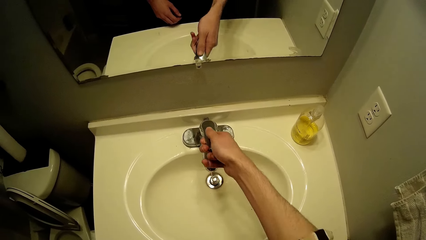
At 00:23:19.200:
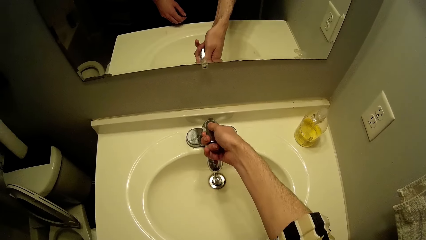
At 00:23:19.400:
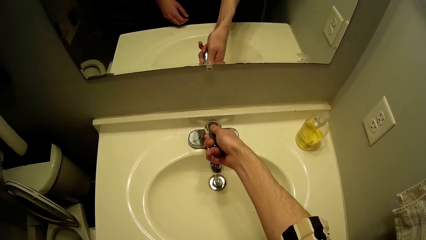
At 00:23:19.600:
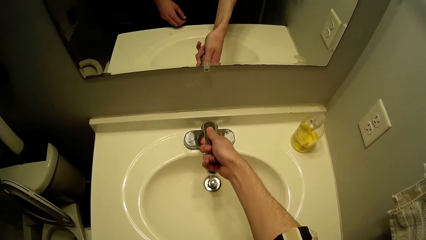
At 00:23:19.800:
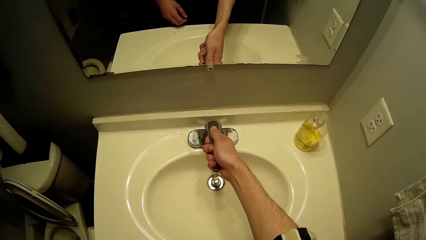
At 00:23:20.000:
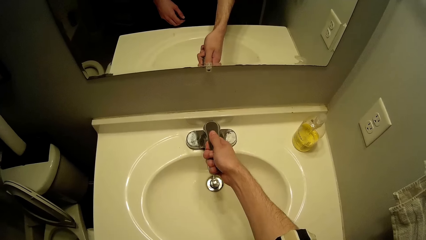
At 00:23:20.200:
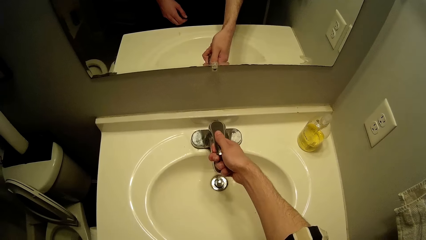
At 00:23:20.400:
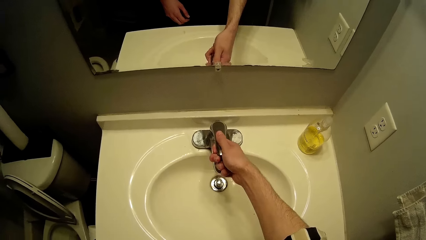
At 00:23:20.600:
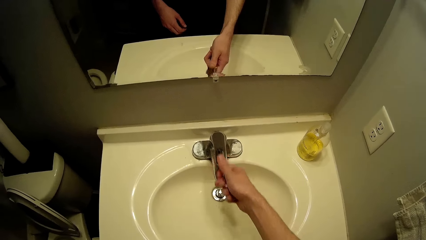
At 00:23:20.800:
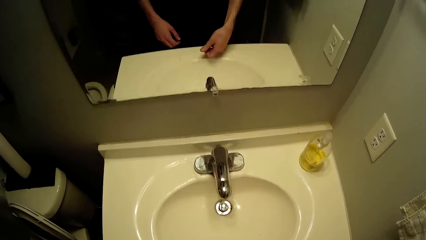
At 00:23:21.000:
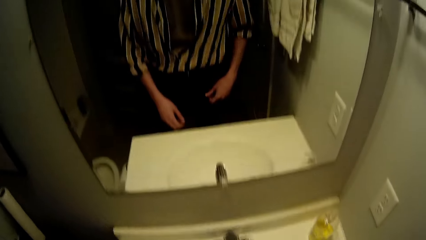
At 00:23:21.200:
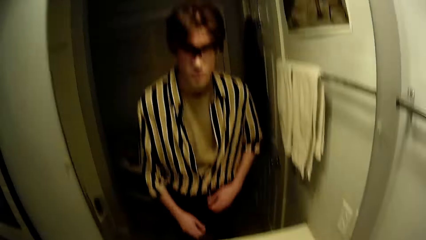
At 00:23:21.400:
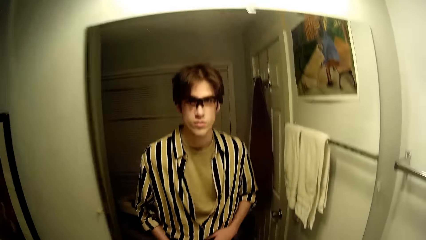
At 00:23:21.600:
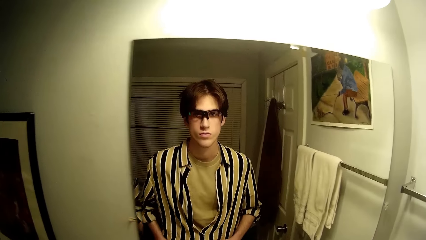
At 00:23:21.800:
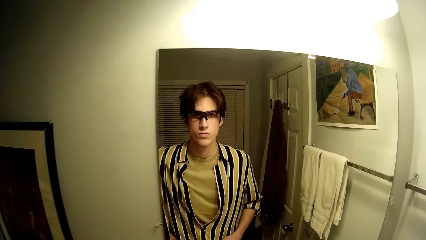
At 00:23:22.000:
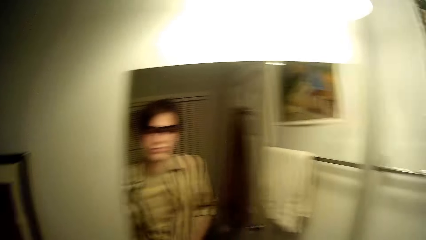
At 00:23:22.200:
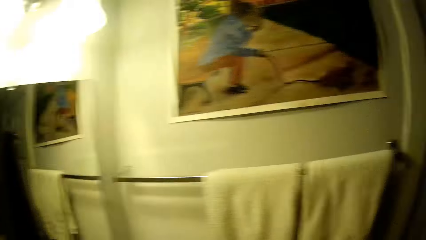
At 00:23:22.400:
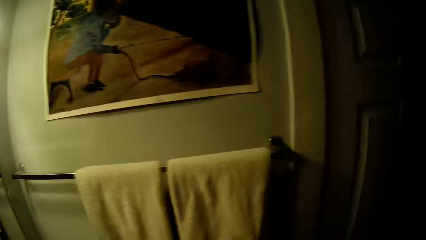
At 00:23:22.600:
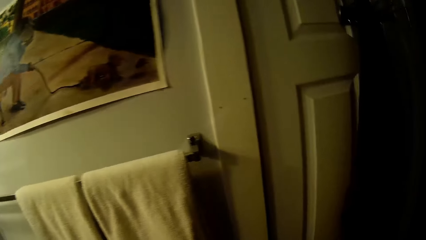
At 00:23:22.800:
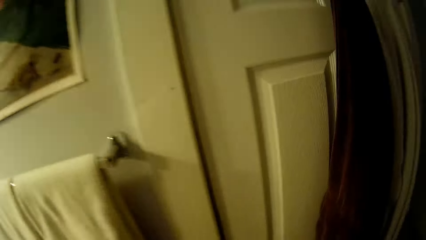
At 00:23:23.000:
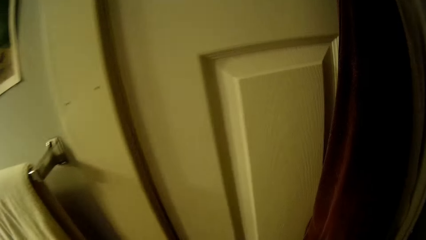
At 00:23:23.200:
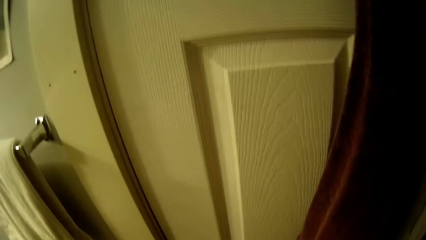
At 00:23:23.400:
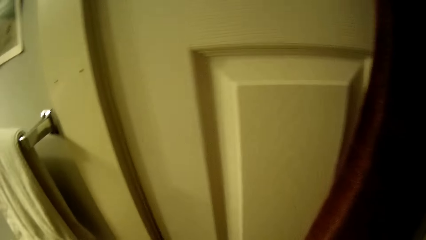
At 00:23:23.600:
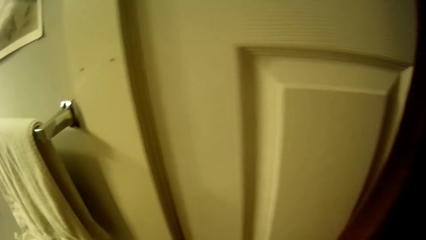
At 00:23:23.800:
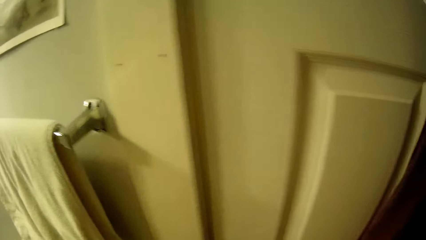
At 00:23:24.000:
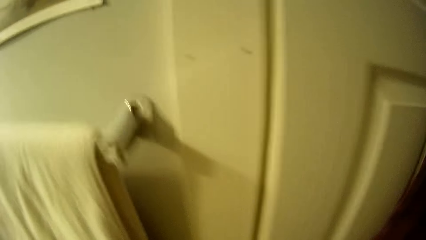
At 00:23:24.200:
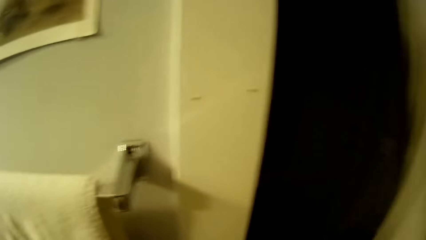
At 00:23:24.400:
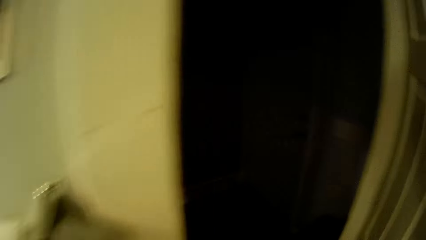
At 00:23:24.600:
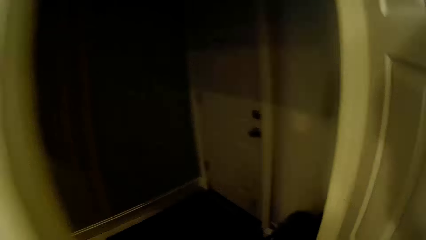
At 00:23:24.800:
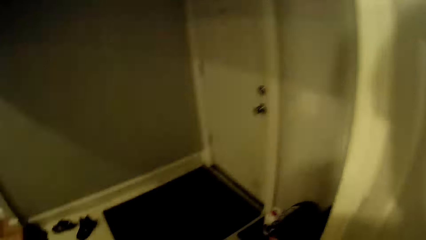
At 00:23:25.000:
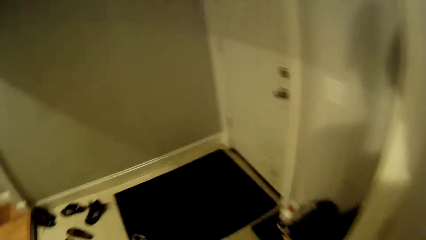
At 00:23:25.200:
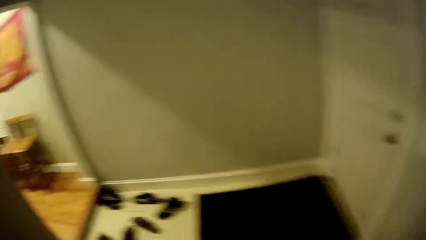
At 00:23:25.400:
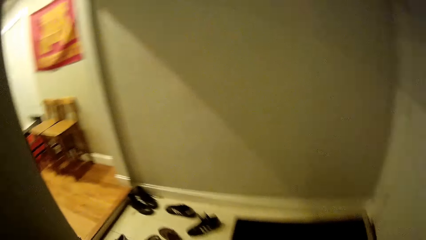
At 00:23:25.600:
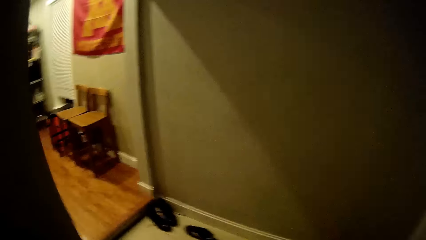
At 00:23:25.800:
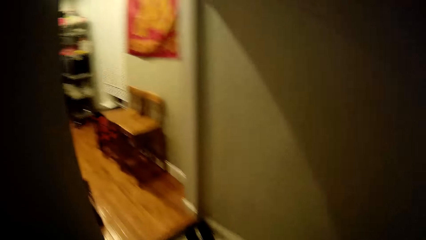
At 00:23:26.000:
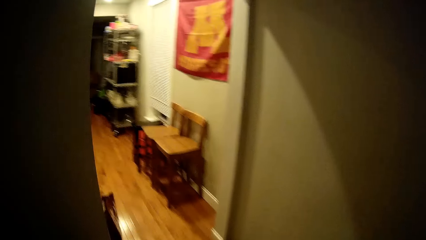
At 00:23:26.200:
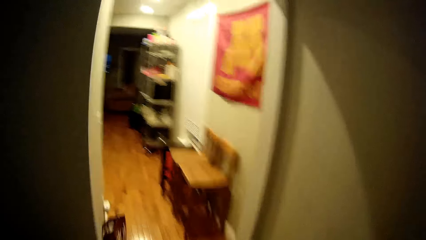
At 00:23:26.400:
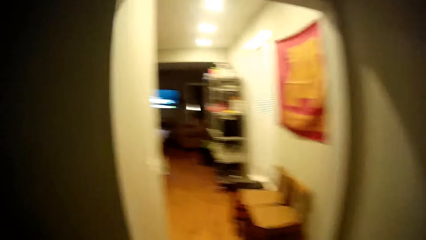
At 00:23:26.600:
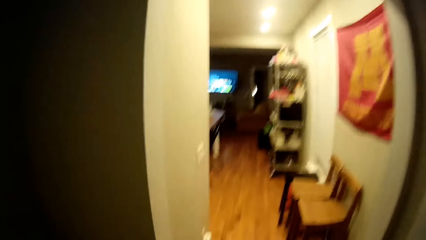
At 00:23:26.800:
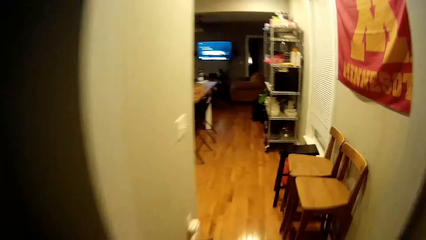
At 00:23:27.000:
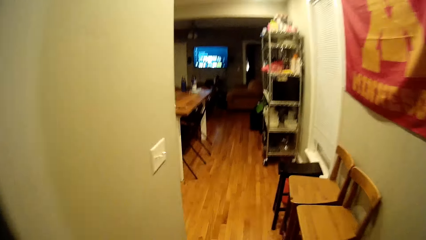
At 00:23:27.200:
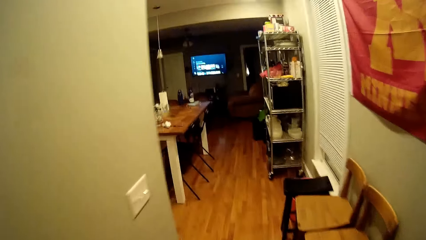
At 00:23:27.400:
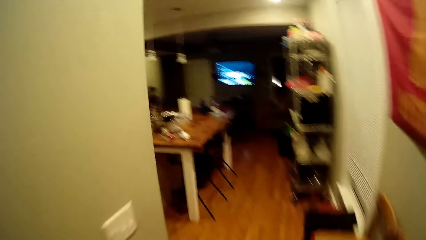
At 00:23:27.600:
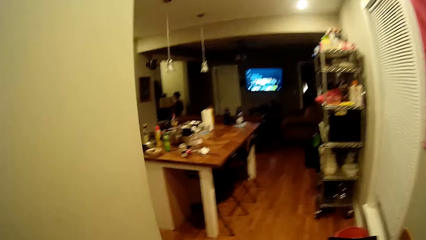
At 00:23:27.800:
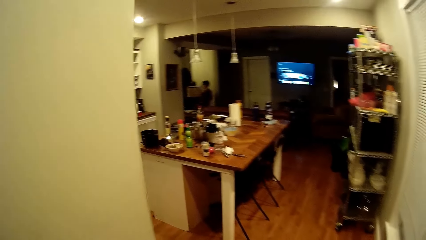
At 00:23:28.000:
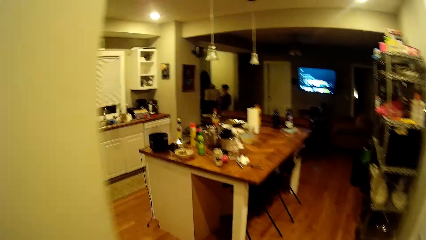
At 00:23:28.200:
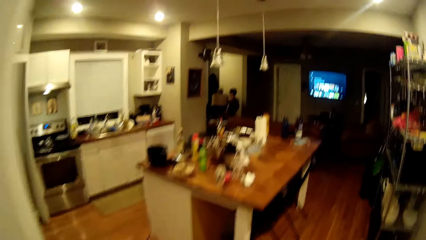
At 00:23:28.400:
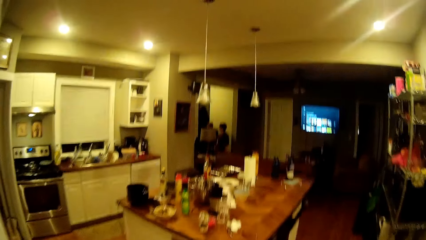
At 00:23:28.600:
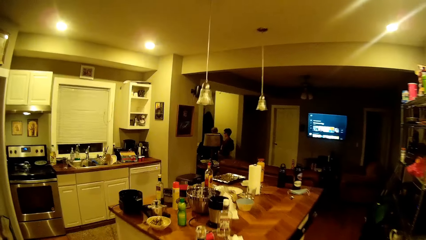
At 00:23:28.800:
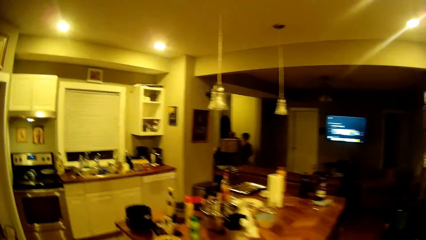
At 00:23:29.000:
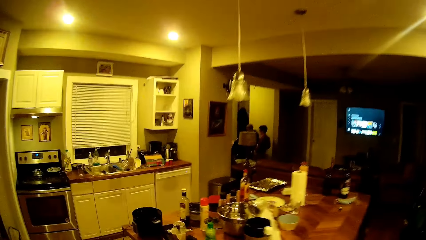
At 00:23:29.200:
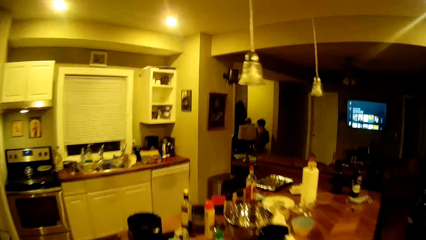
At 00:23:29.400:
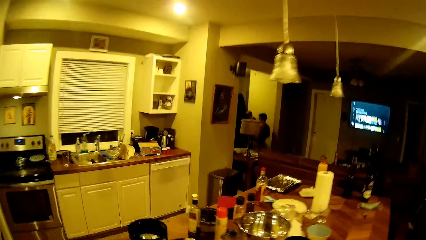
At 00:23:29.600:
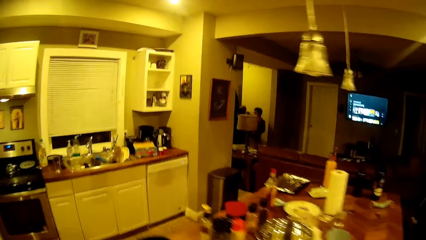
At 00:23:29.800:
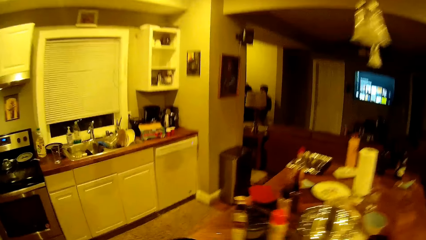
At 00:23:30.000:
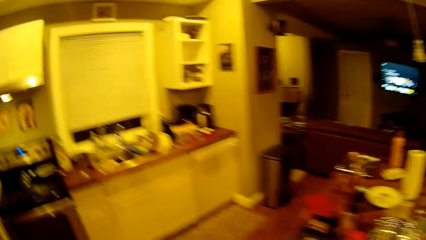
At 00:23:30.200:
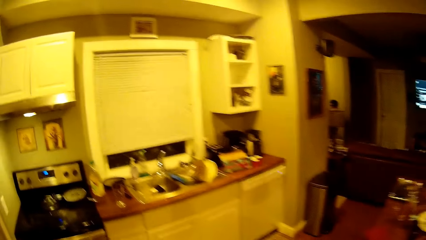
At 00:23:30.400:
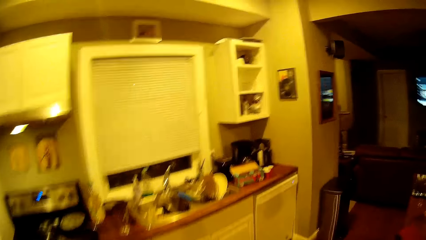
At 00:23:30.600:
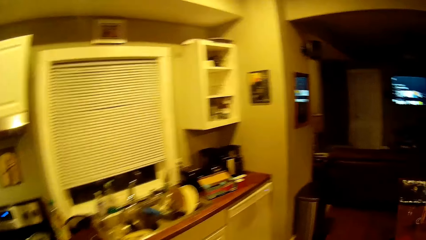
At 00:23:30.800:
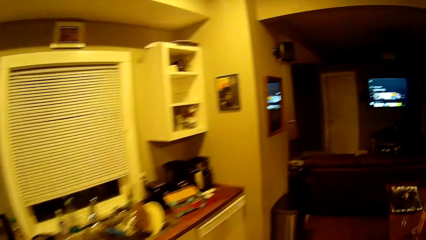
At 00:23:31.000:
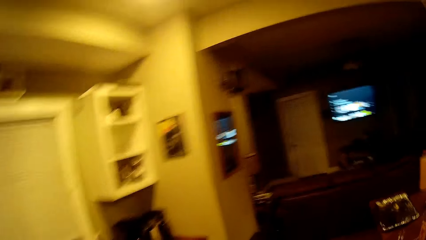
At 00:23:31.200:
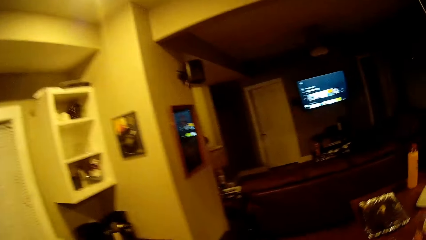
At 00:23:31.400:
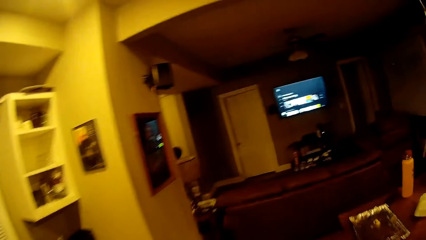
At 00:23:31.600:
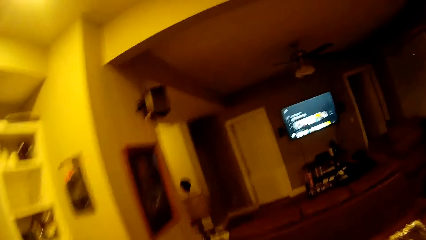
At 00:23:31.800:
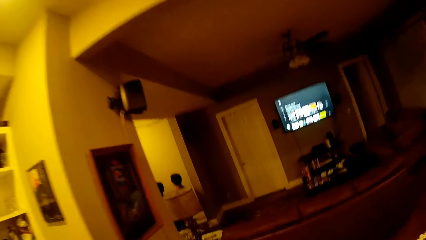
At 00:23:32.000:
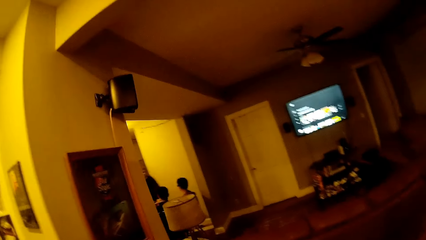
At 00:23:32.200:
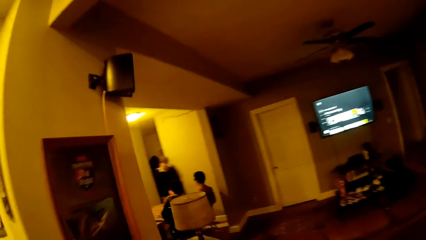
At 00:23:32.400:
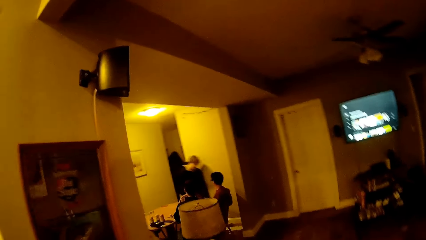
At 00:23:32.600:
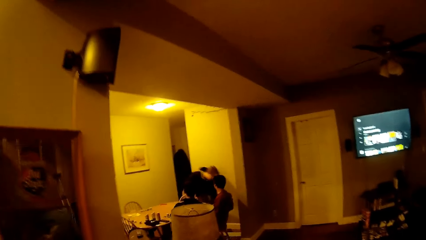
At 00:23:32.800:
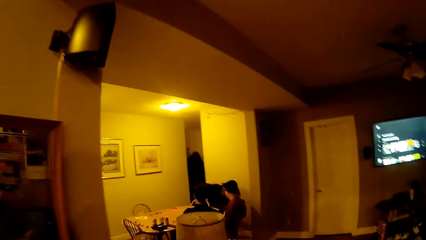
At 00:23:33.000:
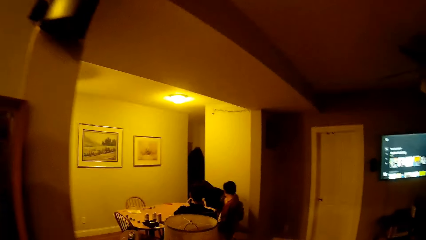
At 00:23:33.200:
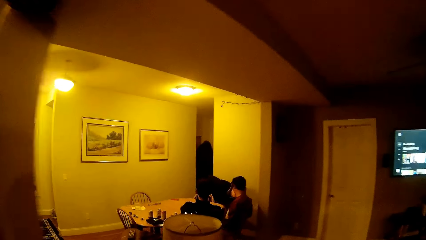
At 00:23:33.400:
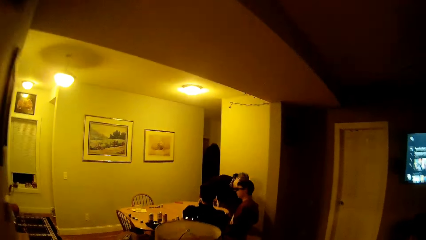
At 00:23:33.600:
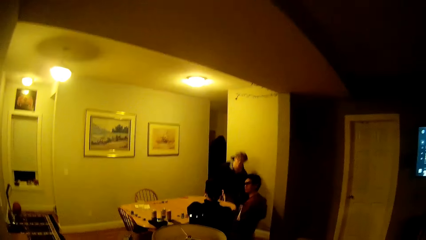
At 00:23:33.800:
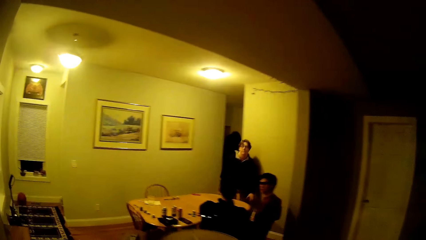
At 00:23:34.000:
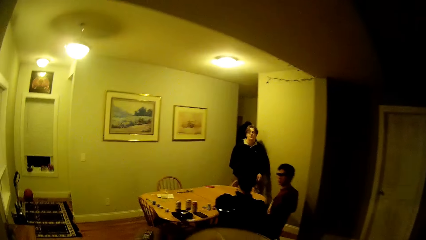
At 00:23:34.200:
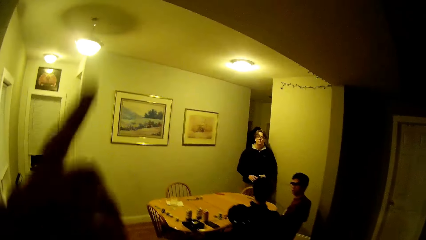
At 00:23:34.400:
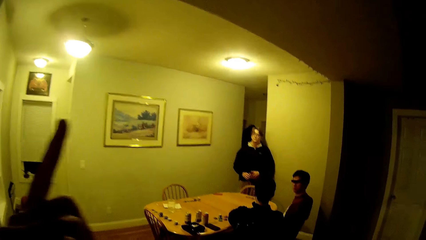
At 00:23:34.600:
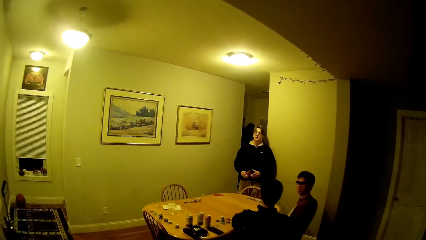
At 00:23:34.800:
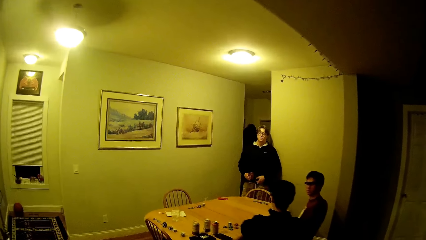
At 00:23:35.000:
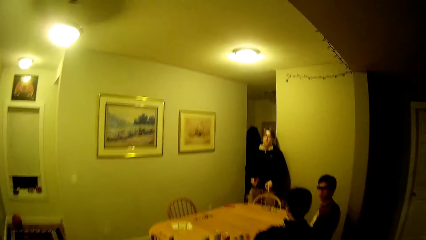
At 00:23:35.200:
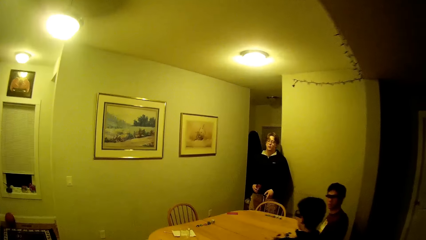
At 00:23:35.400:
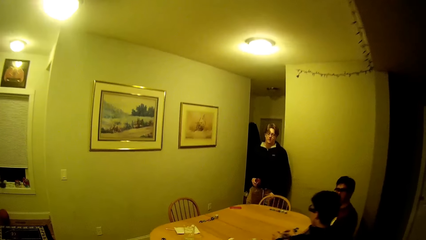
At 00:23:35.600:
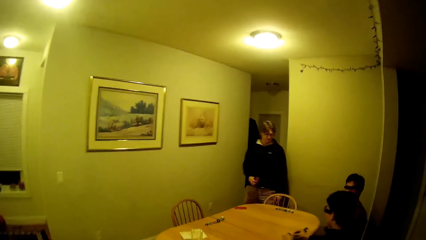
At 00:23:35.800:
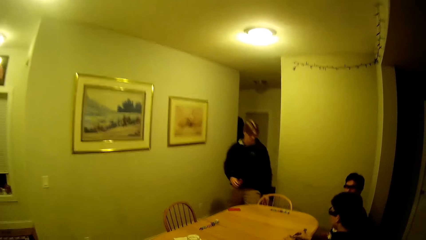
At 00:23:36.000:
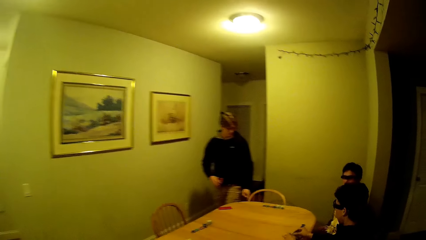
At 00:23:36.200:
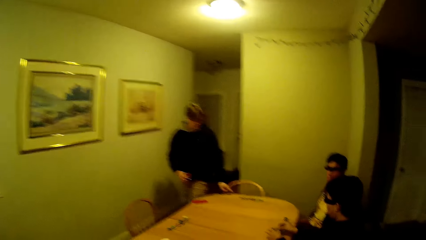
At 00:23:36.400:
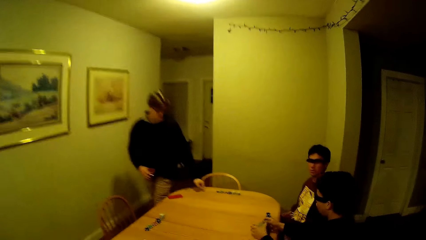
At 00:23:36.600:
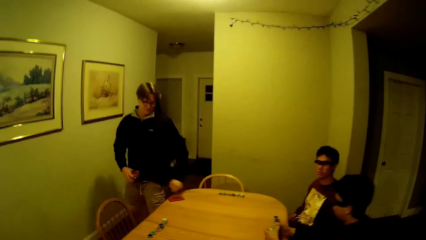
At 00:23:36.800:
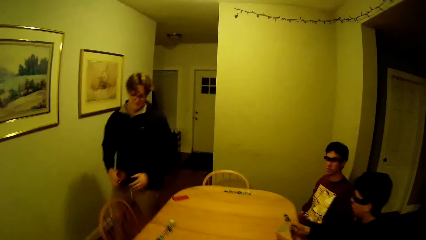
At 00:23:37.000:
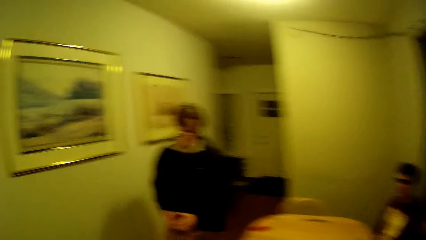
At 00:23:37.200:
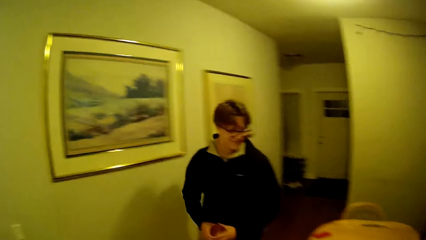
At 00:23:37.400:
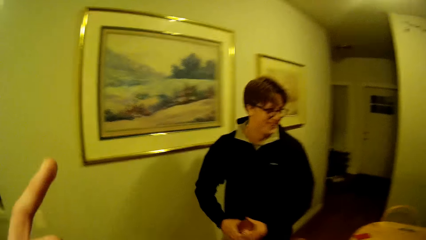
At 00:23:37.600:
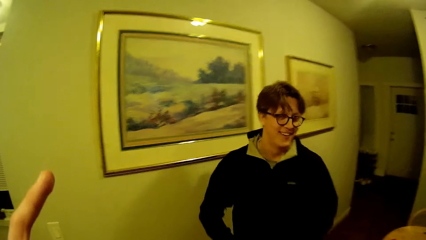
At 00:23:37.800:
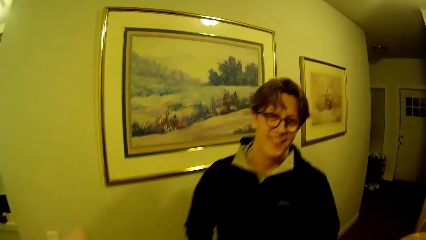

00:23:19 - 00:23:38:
The camera wearer fixes the tap. He looks at himself in the mirror. He opens a door in the toilet with his right hand. He moves around. He walks into a lobby in a house. He walks into a kitchen in the house. He talks. A boy bends down in the dining area. The camera wearer walks into a living room in the house. He raises up the index finger of his right hand. He interacts with the boy. He walks into the dining area in the house.
